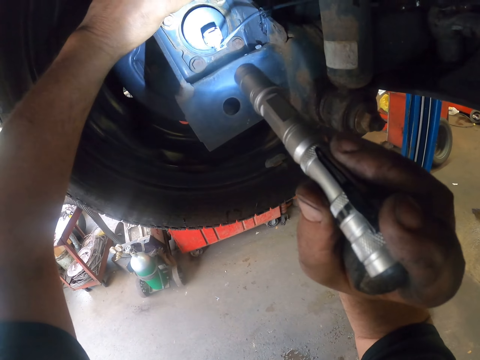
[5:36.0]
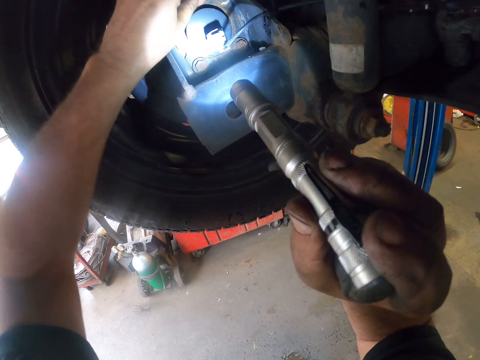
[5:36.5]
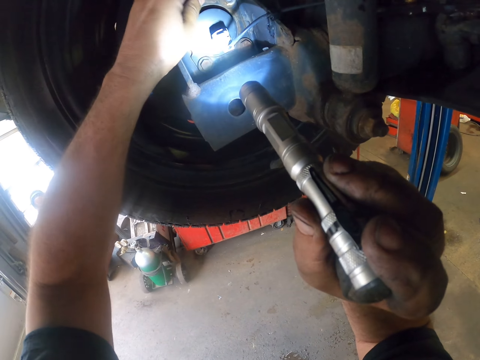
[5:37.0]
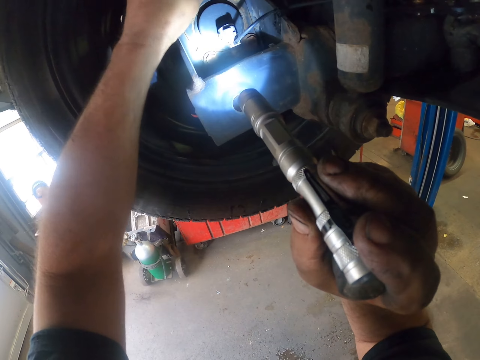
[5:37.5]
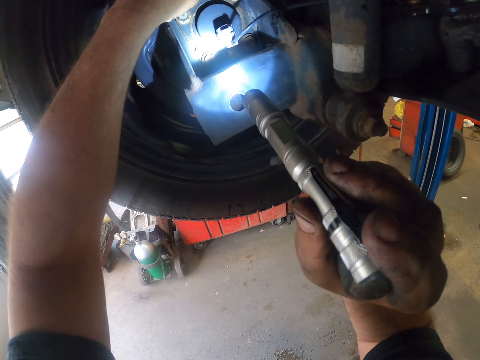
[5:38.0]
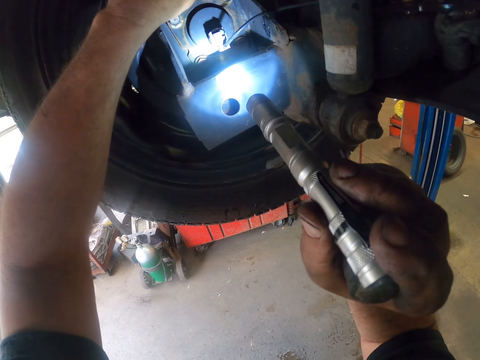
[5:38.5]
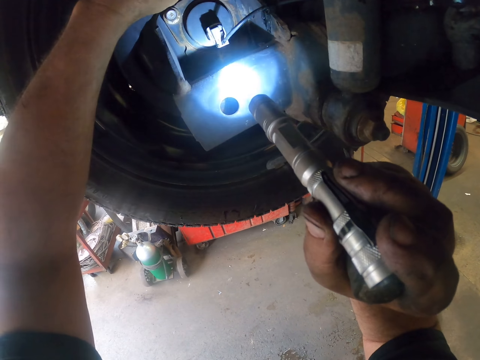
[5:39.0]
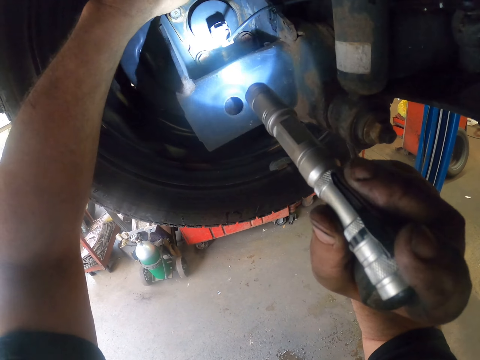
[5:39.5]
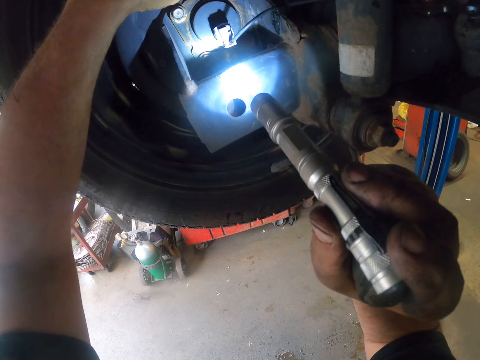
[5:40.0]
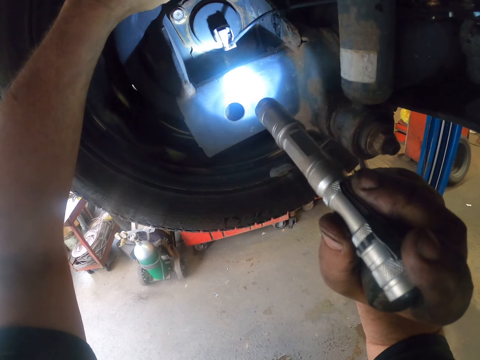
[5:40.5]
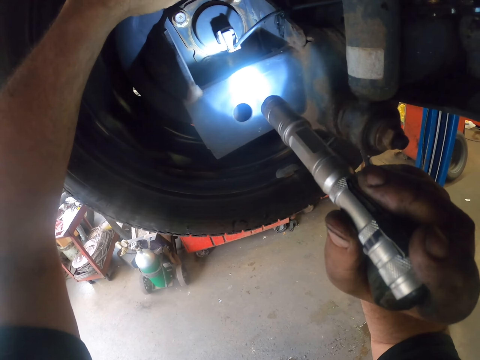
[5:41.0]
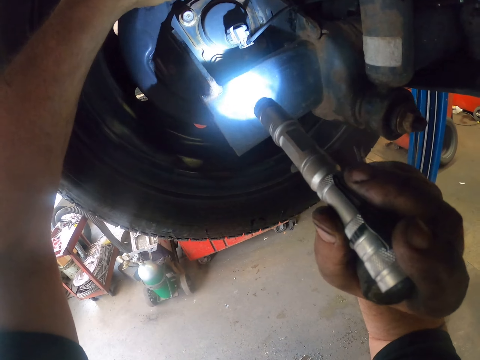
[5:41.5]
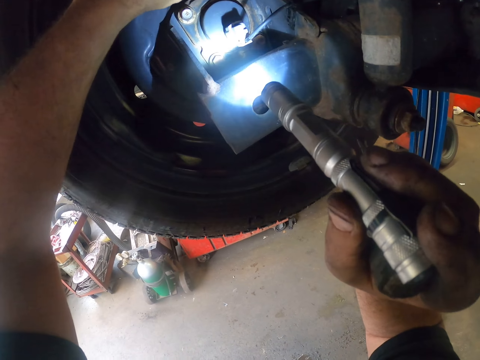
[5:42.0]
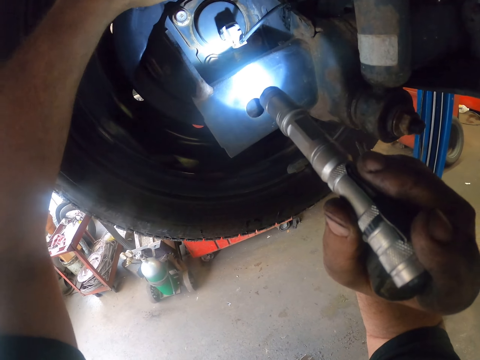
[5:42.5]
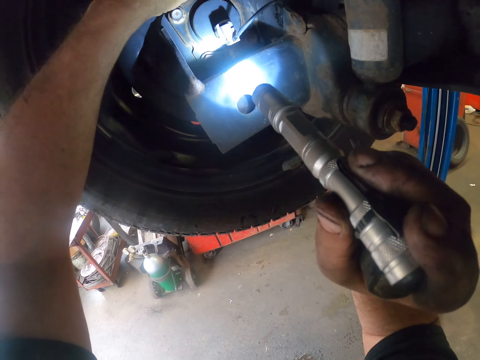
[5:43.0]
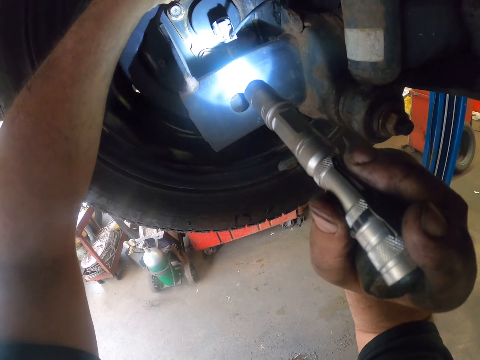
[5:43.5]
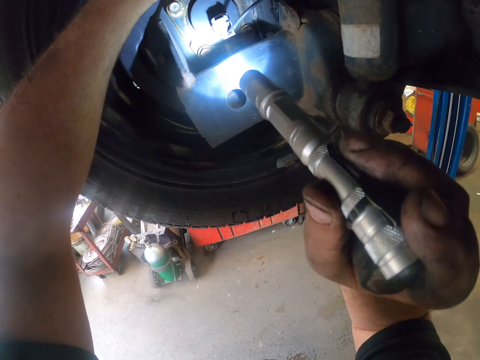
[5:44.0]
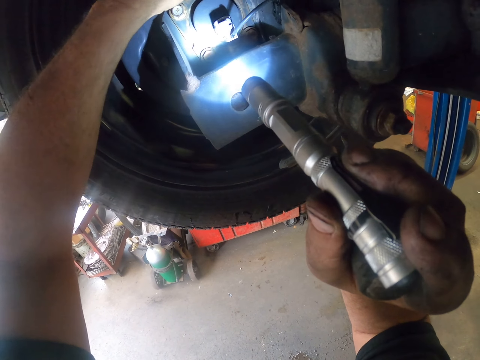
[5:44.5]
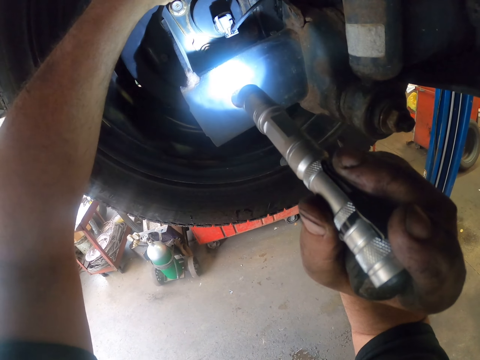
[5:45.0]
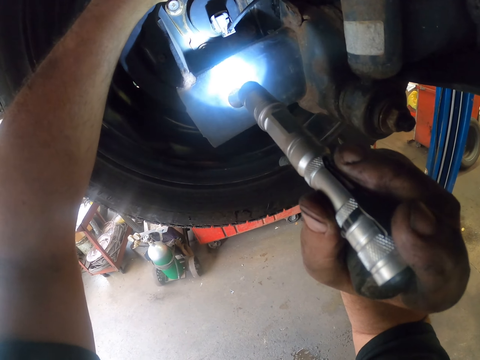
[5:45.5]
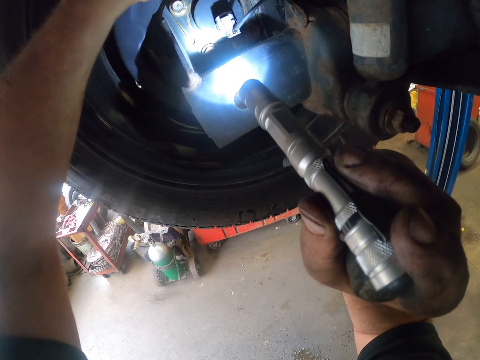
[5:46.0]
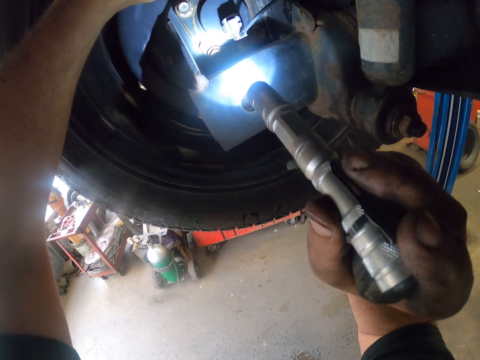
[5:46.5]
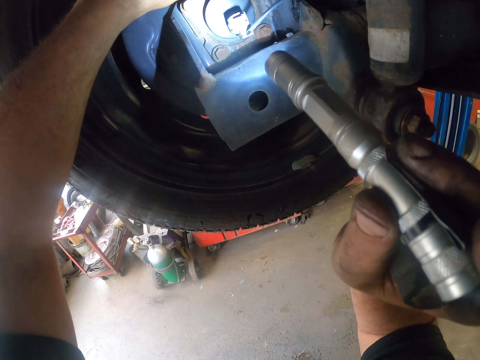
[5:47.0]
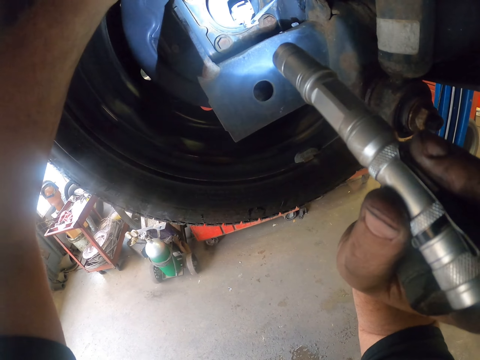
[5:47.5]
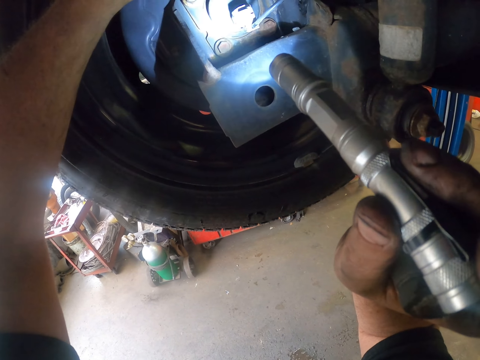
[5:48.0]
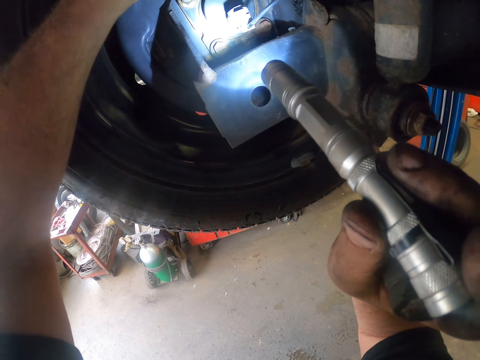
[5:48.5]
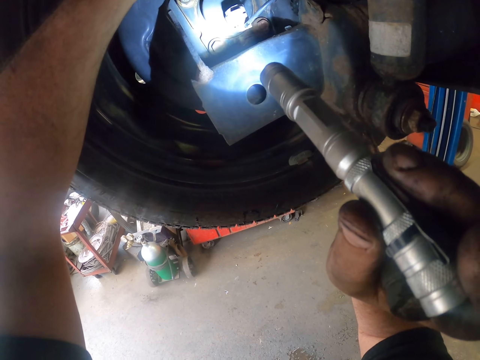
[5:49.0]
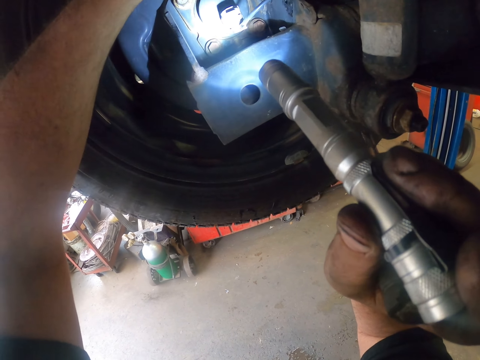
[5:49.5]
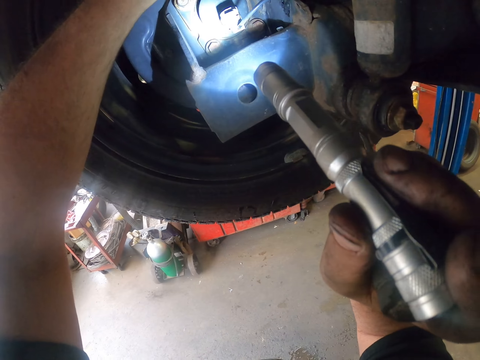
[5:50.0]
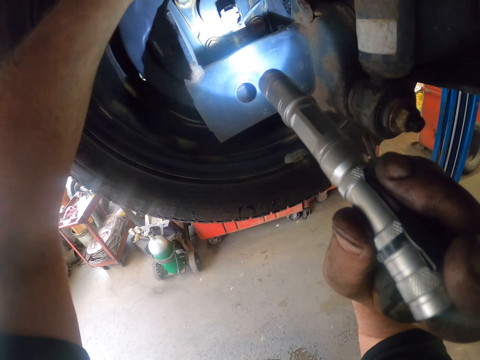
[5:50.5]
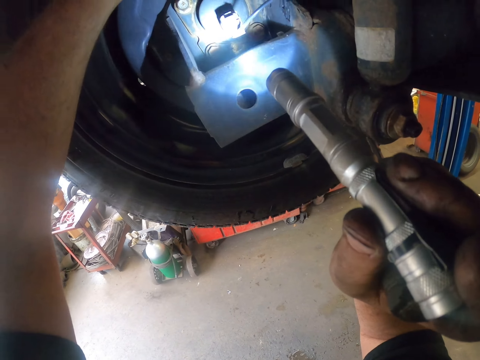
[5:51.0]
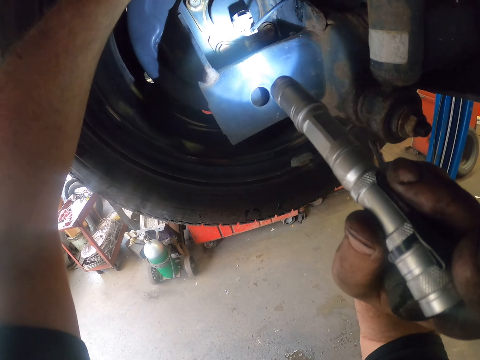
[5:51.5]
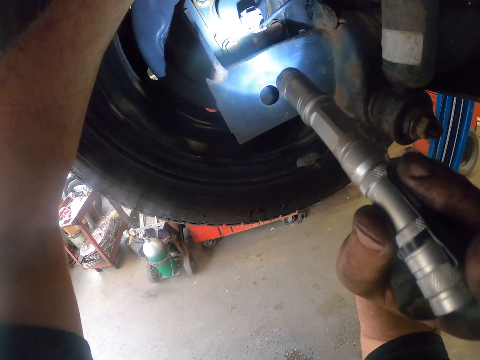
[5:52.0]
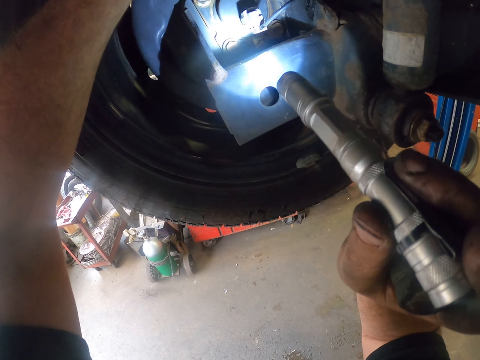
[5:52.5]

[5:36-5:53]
The camera wearer fixes the car spare with a screwdriver.

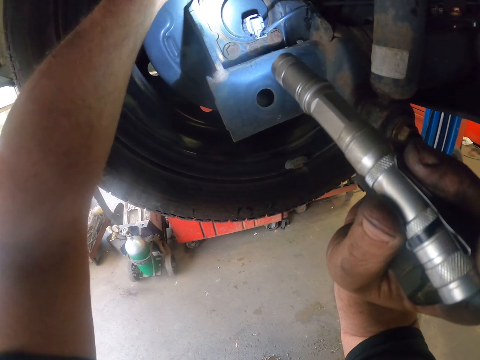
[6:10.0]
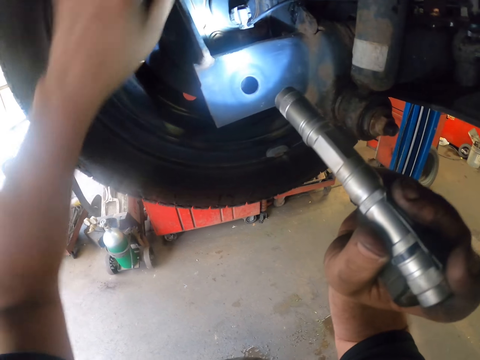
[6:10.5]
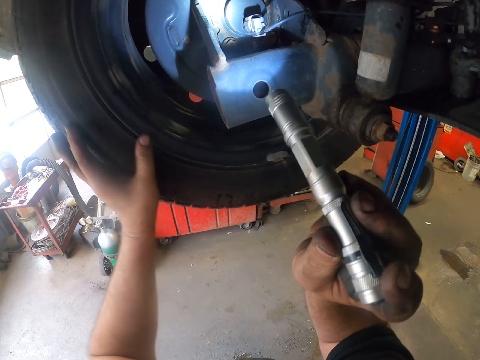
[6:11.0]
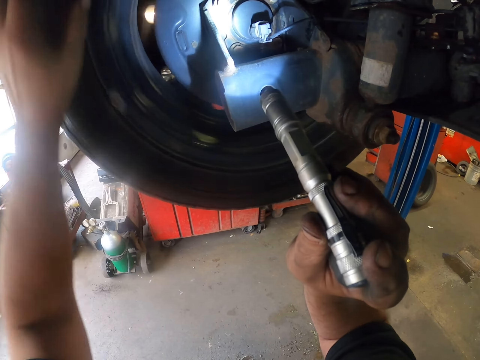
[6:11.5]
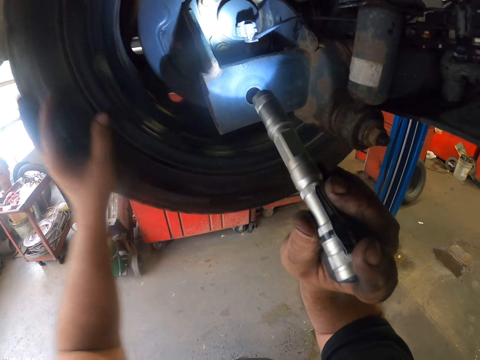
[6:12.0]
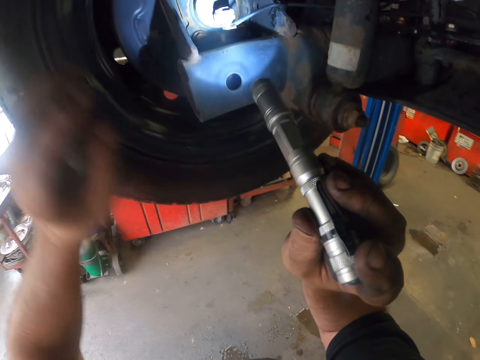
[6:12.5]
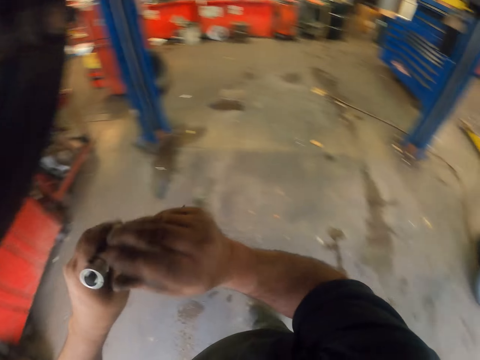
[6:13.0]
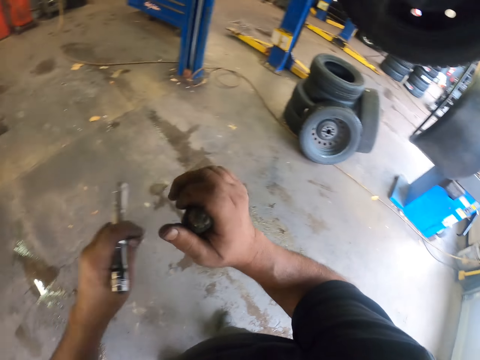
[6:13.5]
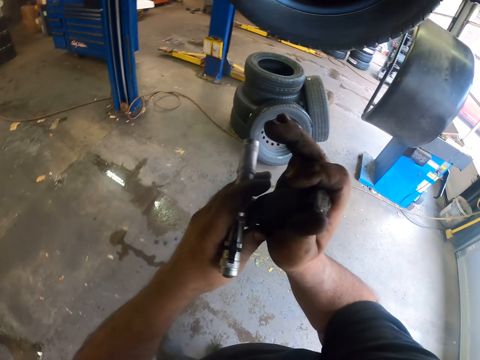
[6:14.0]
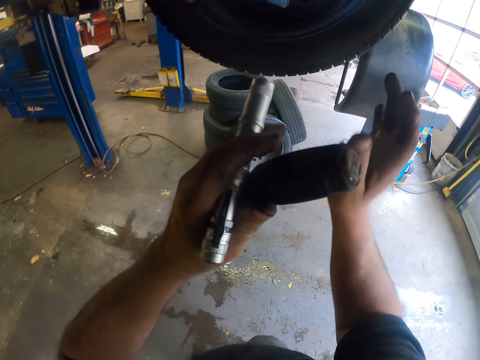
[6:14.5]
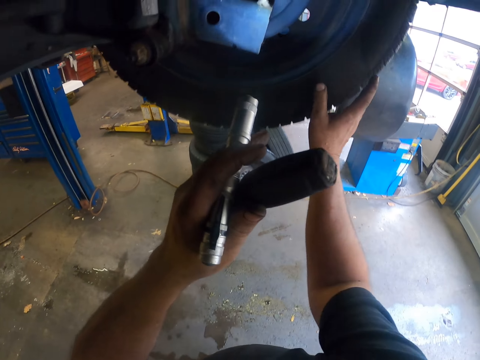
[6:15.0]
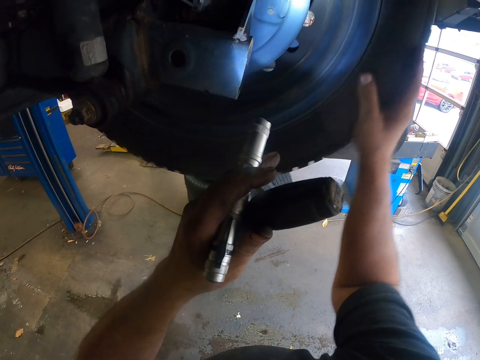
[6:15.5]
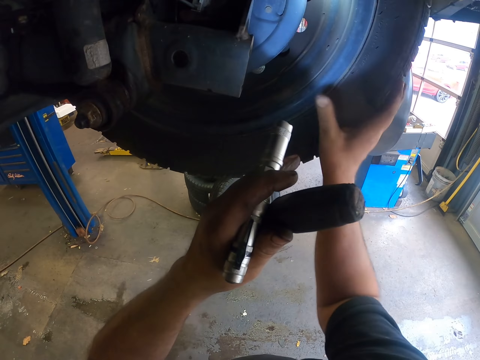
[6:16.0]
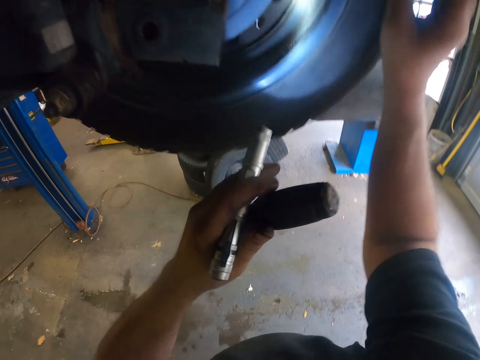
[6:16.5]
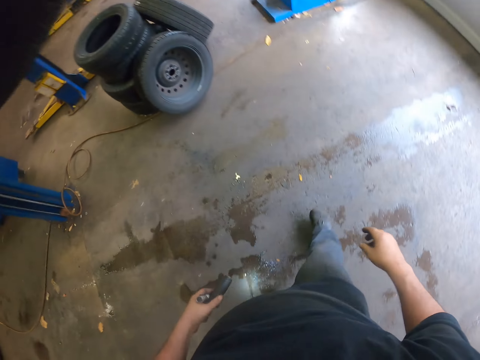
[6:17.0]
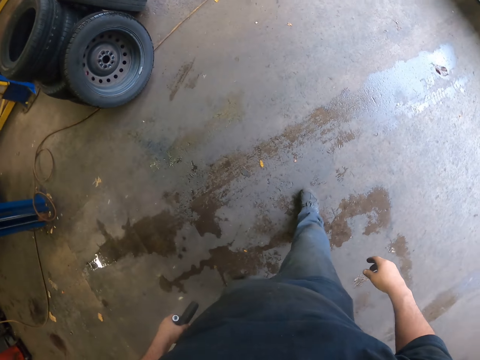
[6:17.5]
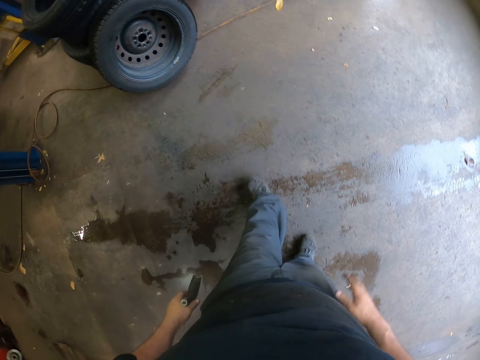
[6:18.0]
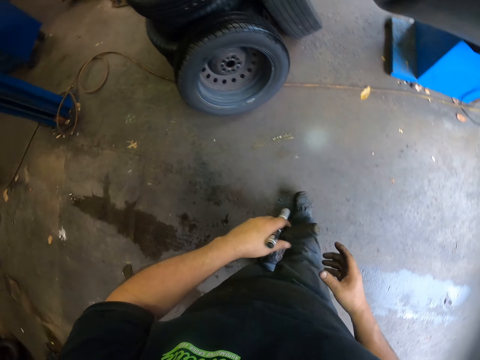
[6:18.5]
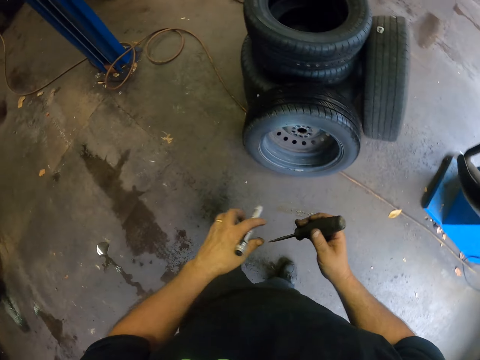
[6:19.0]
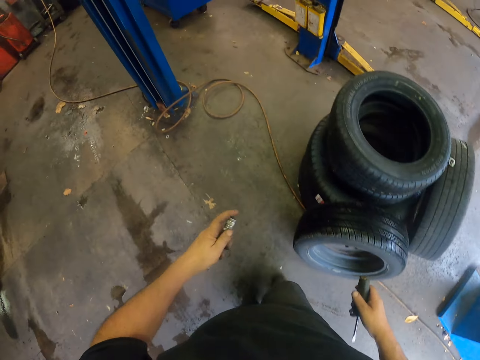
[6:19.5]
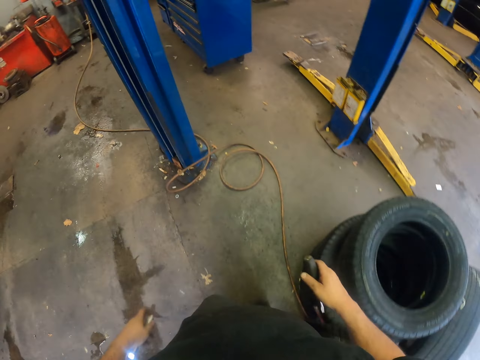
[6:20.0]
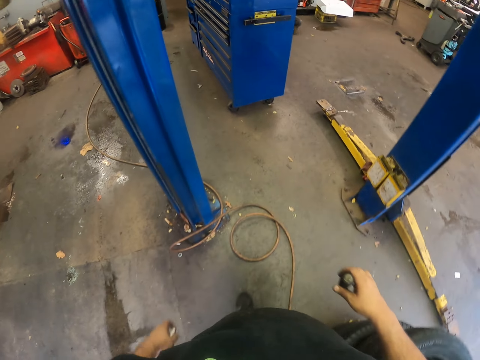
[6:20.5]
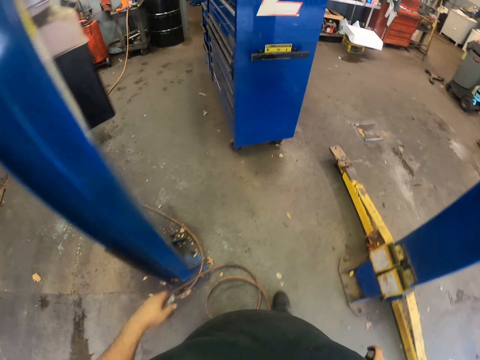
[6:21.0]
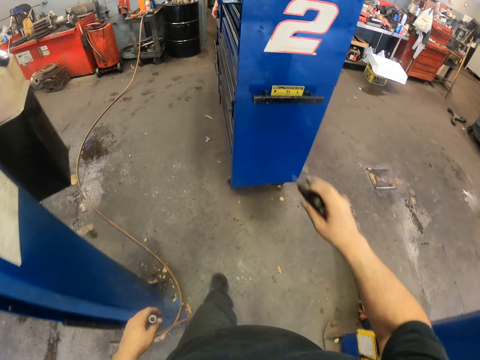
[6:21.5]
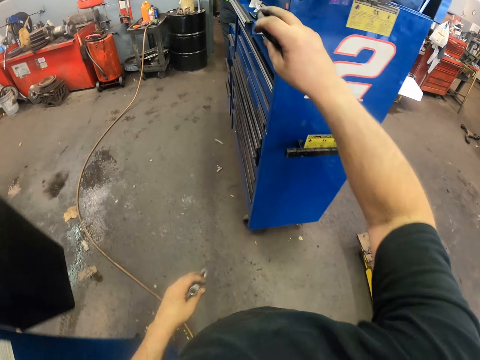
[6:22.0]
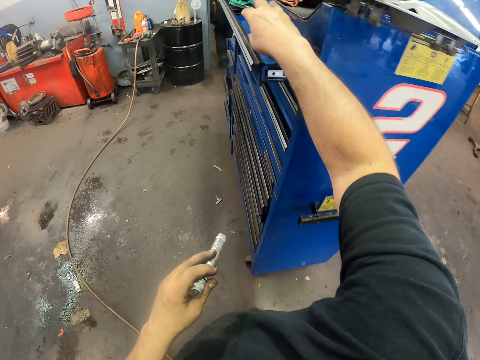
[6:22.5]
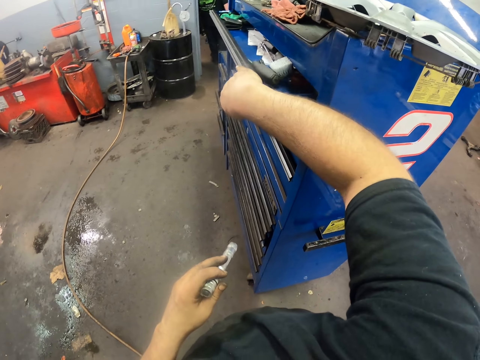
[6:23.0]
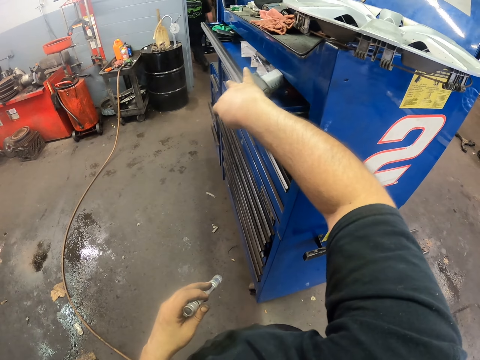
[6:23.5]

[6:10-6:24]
The camera wearer rotates the car wheel. They spin the car tire. They walk around the garage and put the screwdriver in the tool box.
